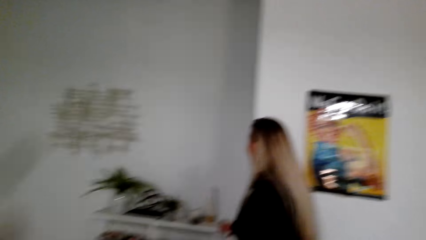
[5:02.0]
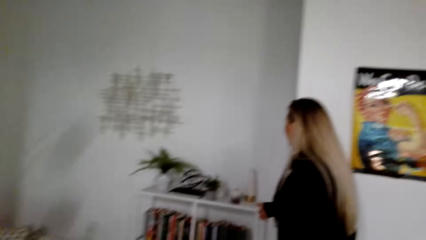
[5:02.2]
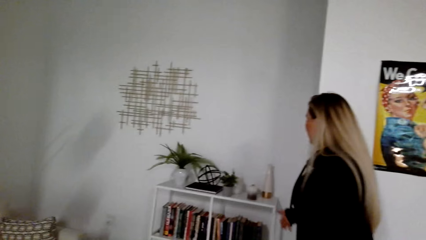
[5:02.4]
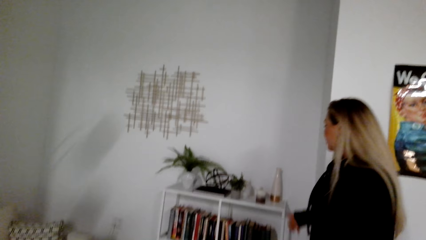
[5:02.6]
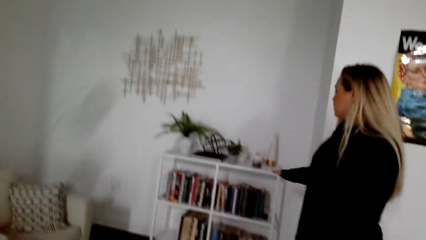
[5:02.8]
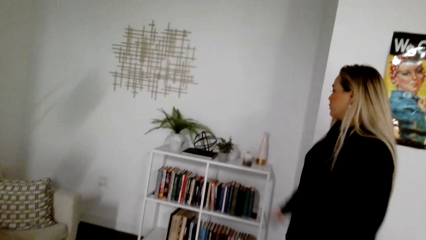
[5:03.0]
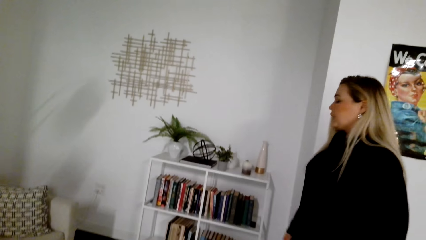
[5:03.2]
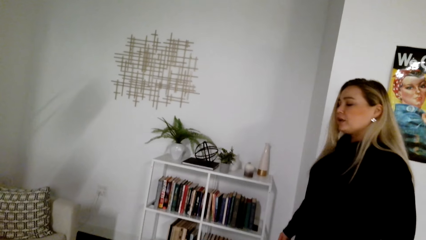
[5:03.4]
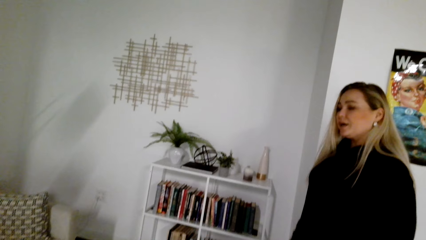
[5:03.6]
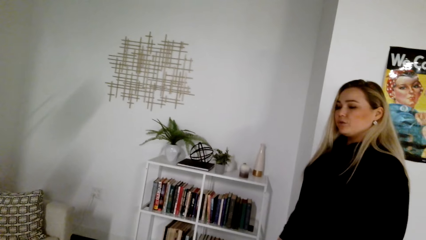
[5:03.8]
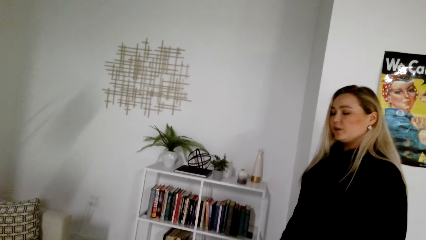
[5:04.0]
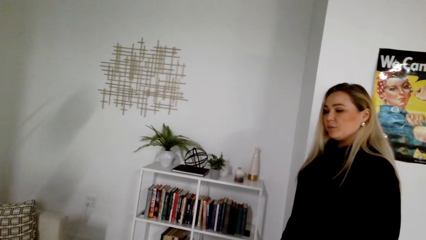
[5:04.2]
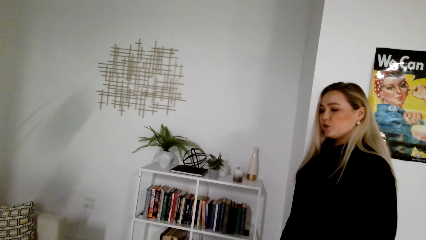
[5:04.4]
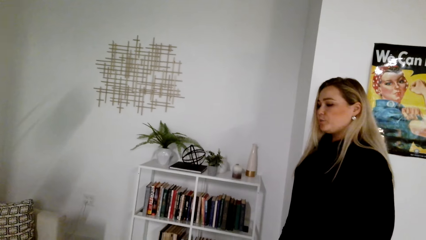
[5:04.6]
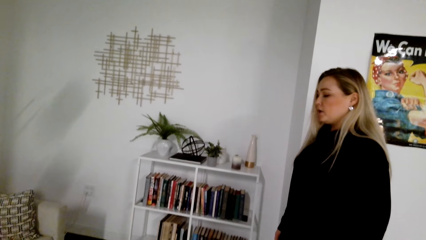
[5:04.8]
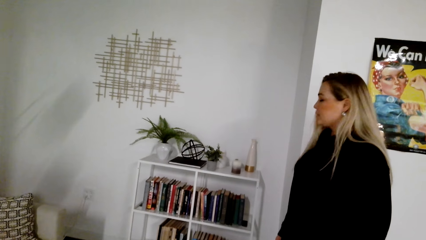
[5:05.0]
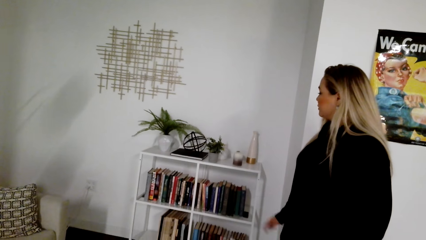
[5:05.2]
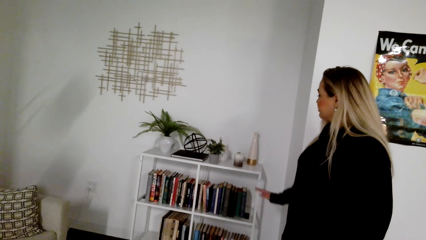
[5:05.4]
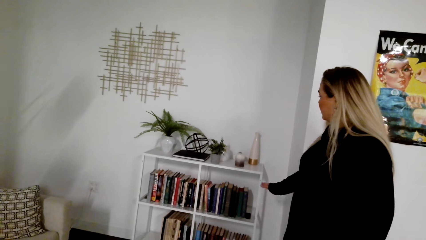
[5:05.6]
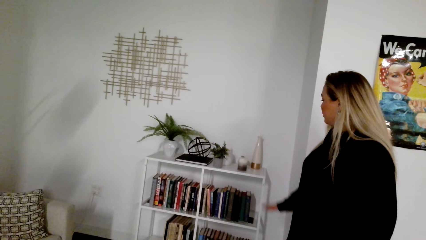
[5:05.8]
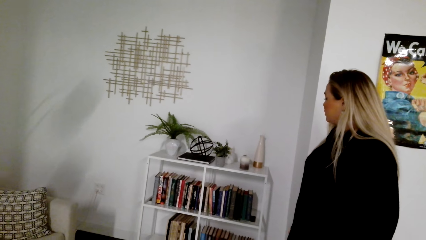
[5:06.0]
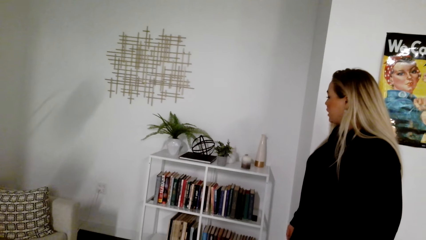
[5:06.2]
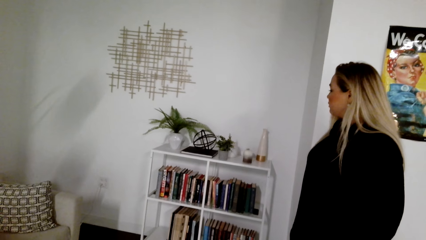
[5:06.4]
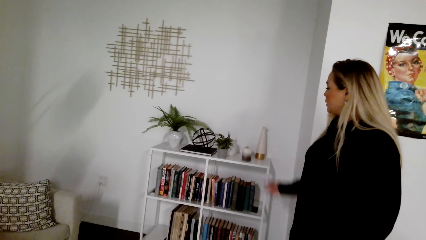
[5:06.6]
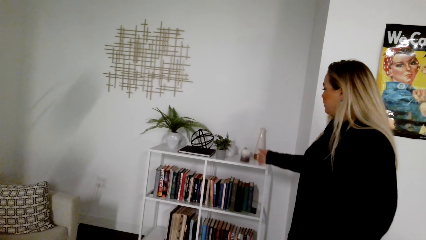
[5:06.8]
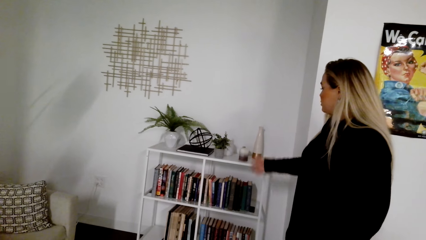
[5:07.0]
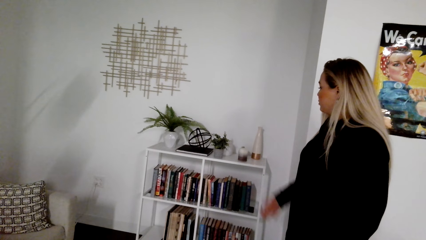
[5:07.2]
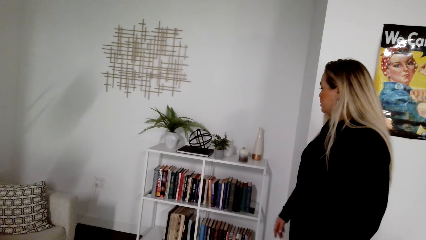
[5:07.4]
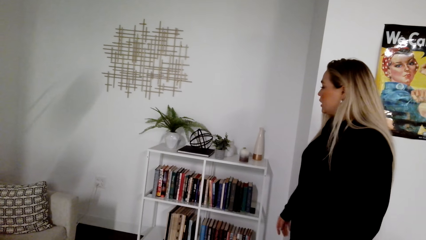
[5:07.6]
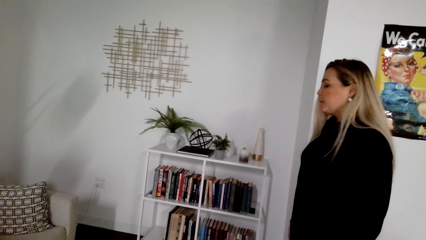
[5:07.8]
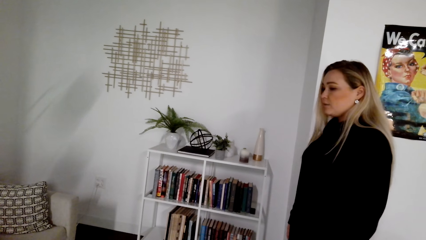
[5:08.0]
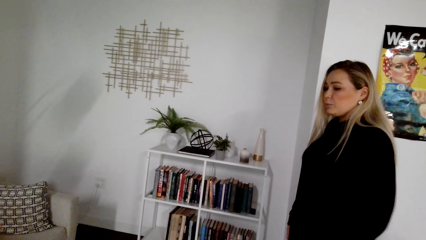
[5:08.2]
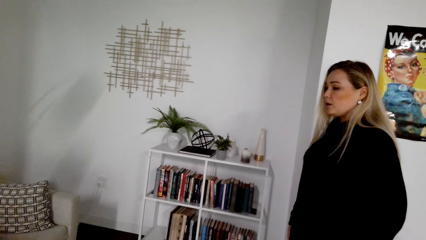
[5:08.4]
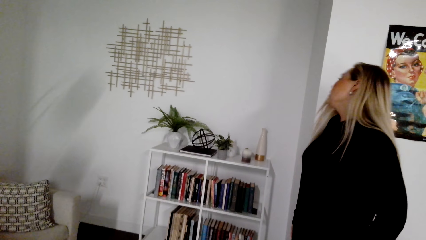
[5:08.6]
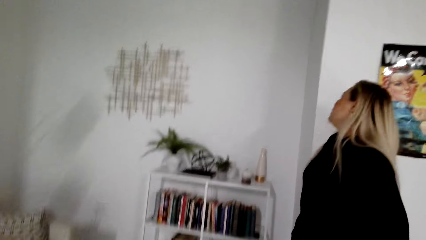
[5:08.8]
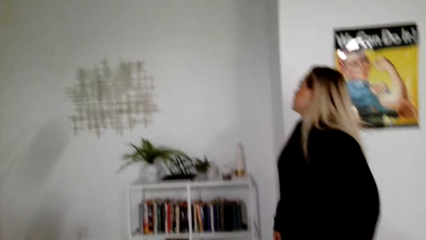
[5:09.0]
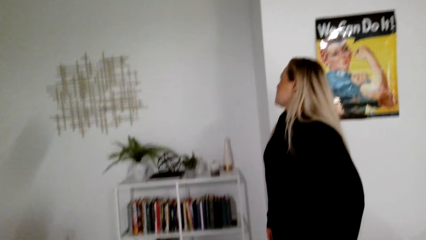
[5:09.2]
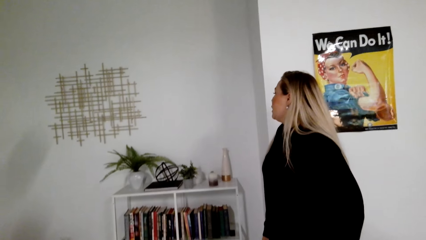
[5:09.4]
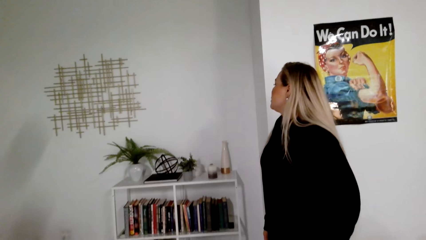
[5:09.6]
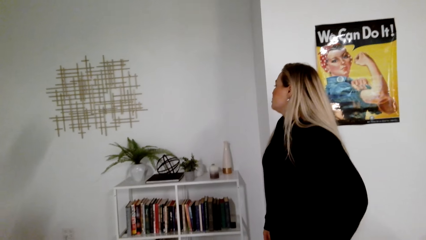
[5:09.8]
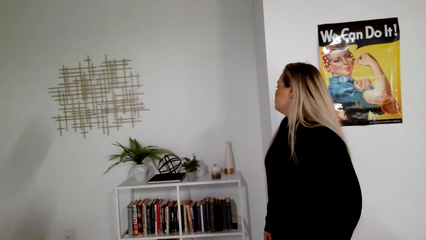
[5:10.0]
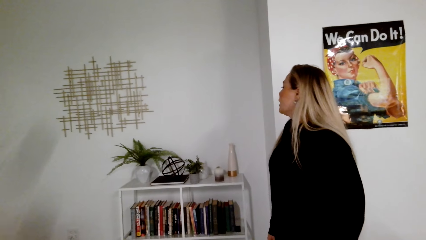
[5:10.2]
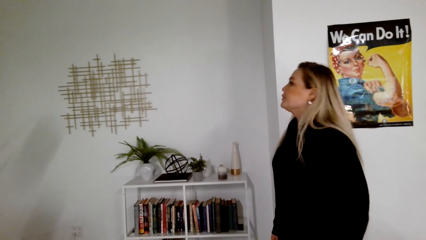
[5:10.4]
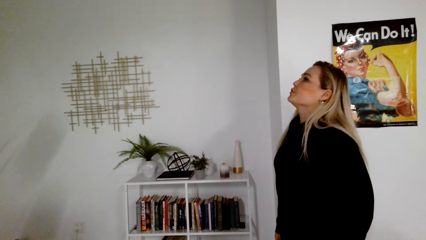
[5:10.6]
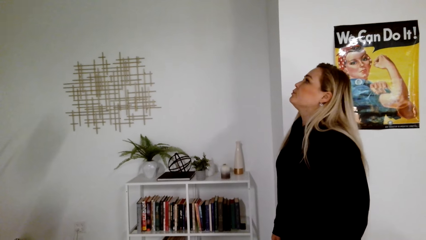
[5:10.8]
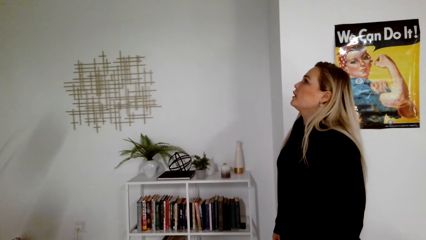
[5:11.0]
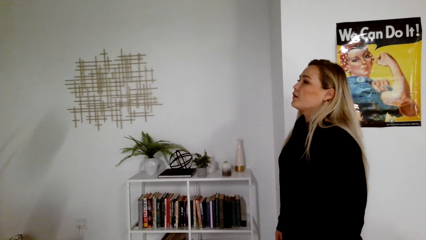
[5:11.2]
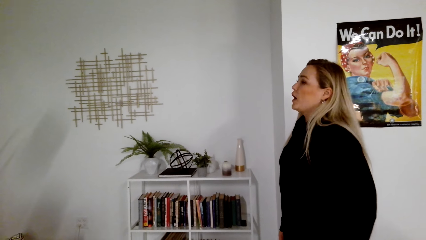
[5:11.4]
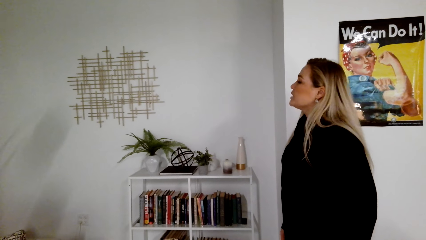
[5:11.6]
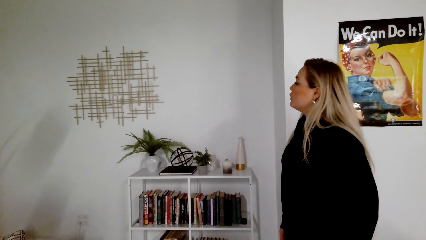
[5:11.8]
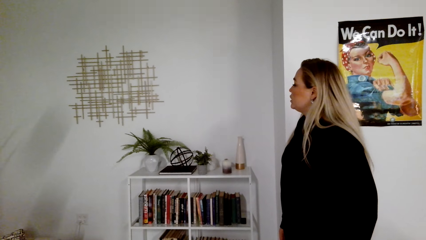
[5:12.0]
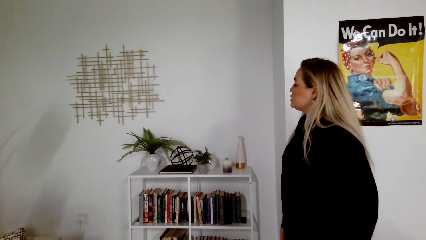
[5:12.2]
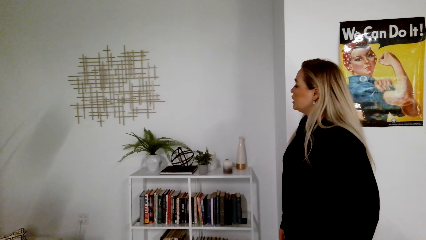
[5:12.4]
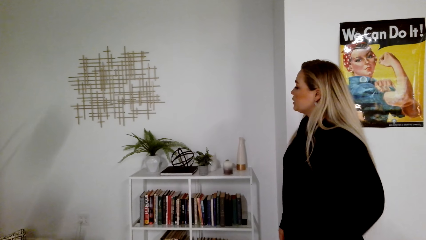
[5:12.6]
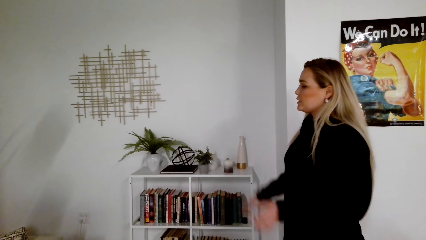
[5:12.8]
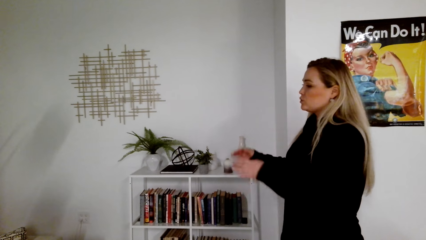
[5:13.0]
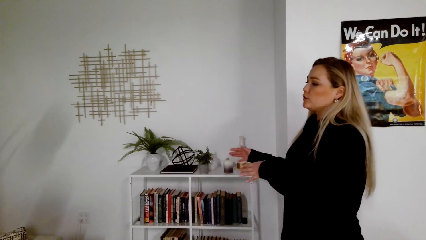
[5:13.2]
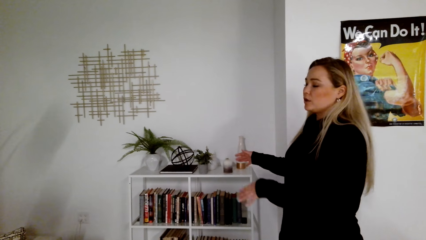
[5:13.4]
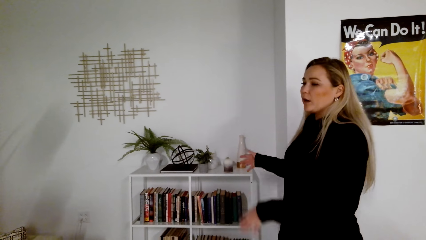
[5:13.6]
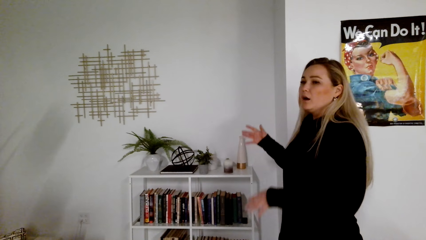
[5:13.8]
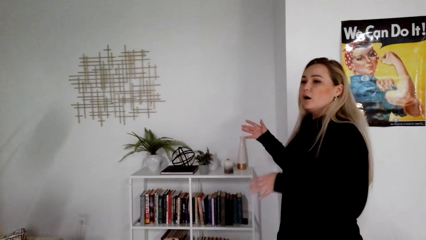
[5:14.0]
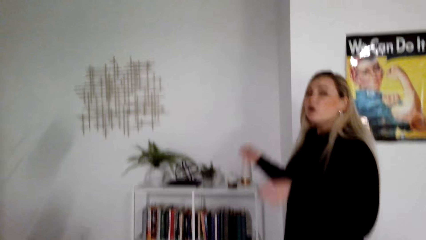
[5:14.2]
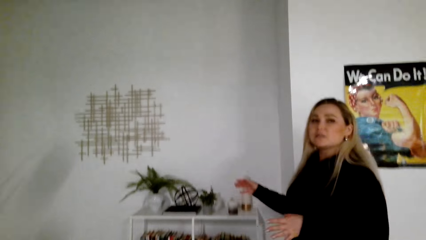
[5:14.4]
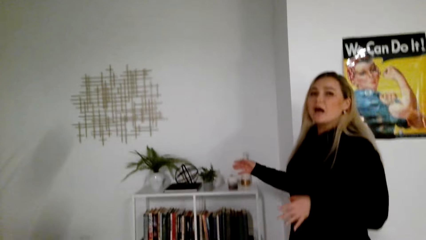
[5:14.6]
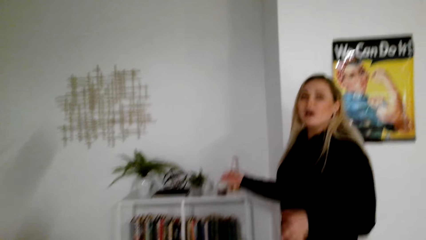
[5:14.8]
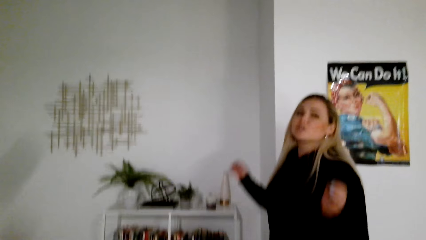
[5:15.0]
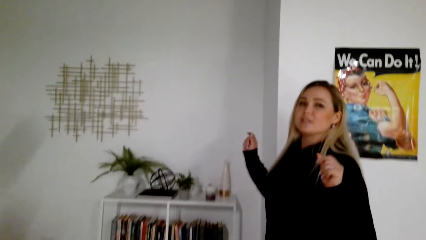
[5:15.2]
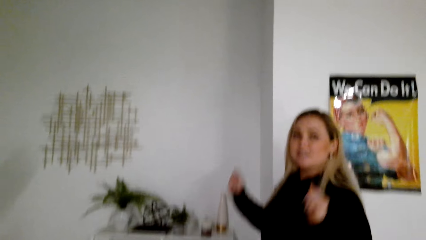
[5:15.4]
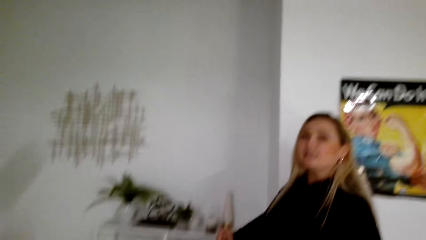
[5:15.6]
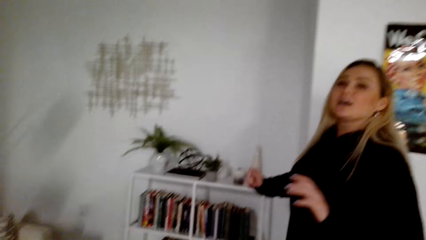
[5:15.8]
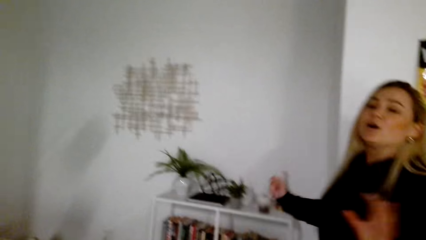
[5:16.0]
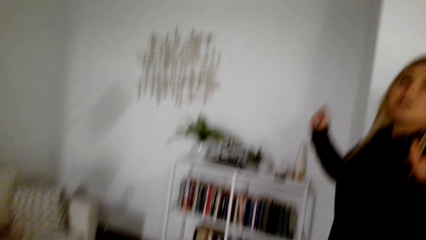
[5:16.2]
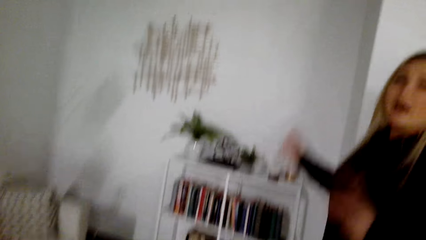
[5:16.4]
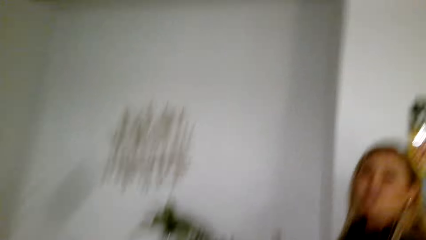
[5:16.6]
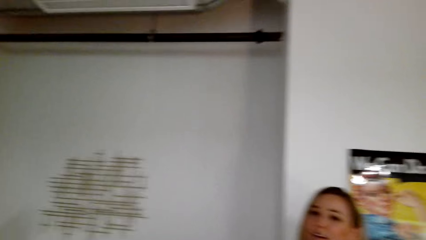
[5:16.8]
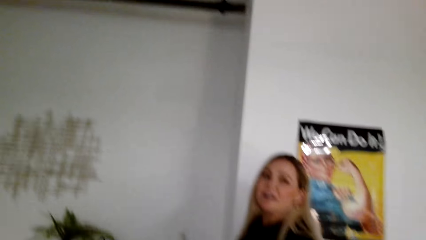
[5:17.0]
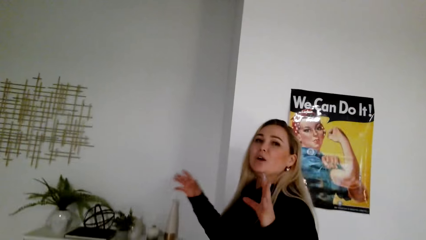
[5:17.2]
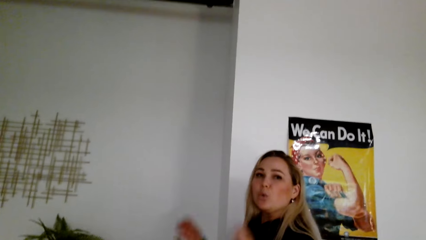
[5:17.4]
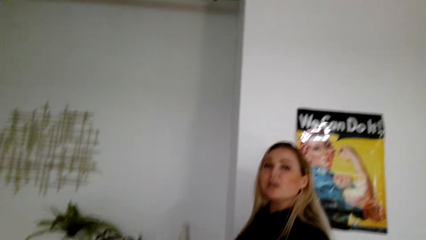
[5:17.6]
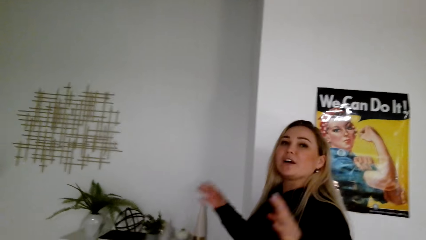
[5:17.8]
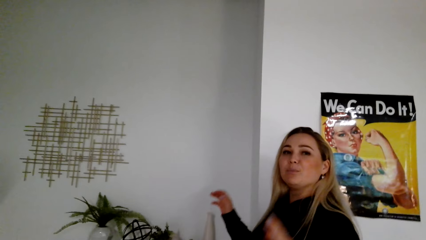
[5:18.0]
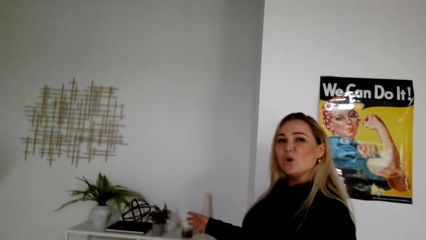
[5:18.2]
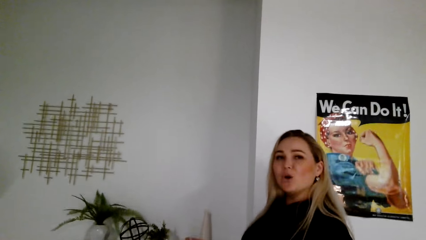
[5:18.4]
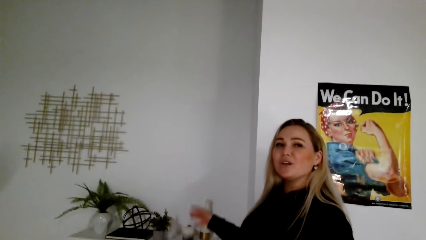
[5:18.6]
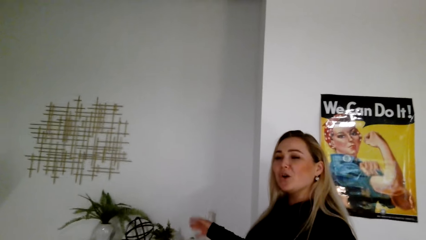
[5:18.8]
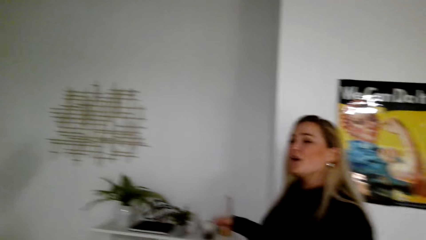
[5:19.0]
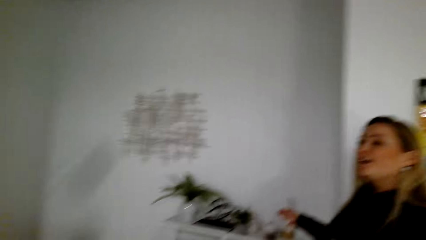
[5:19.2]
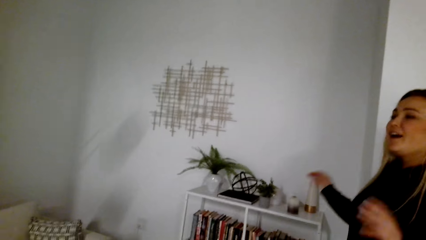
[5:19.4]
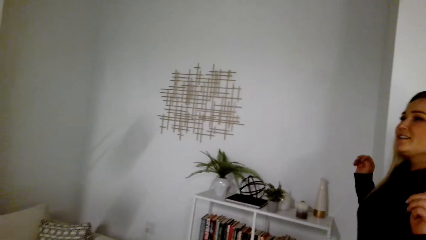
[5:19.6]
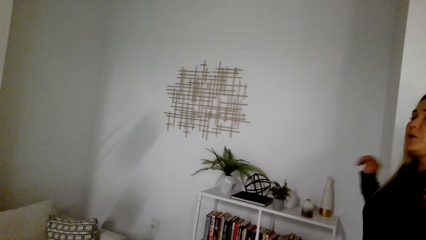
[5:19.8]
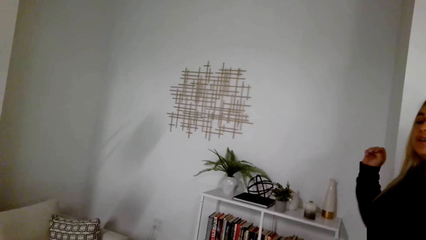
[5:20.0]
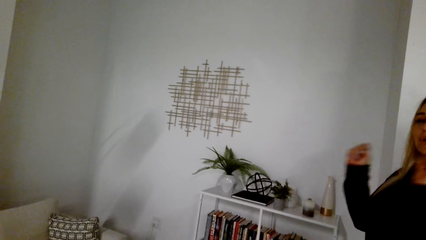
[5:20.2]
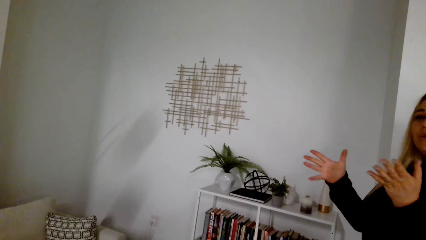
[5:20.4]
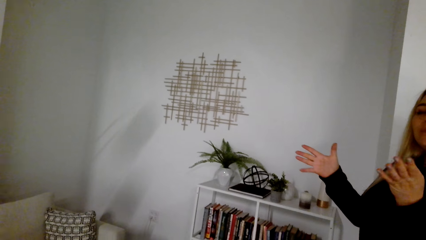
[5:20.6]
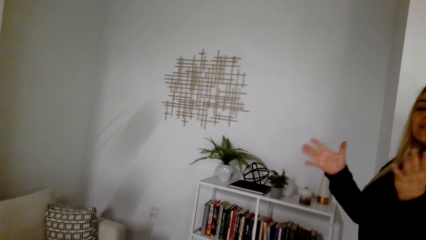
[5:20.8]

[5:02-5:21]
A woman shows the camera wearer the books. The camera wearer looks in the room.
